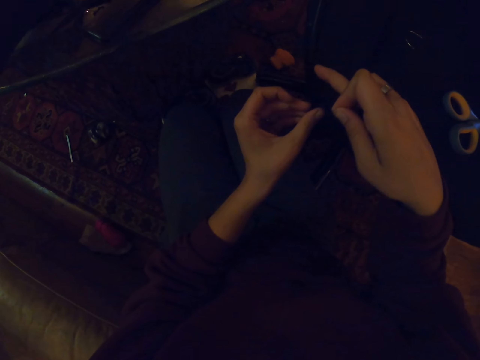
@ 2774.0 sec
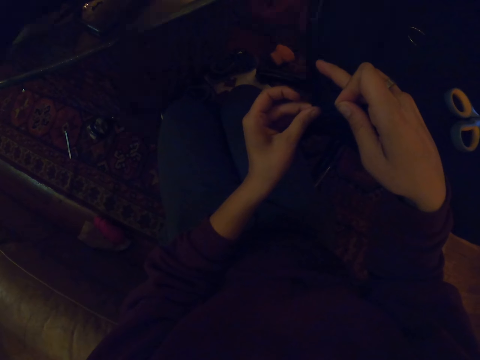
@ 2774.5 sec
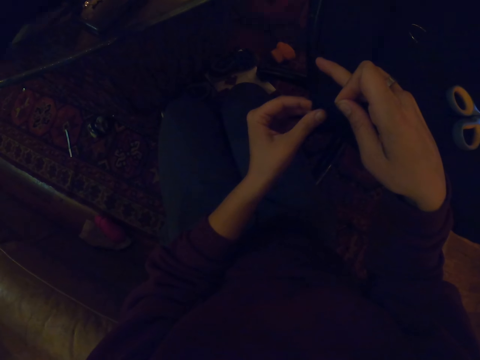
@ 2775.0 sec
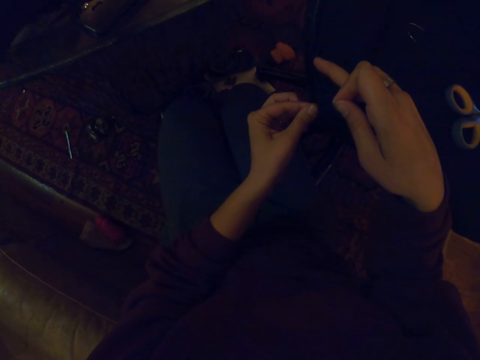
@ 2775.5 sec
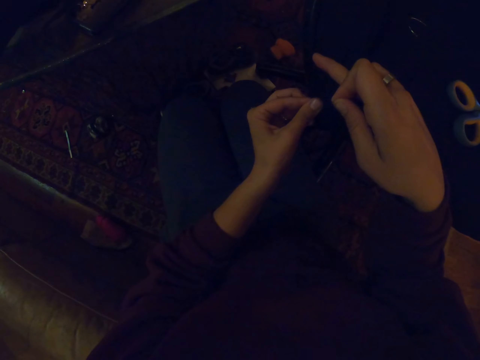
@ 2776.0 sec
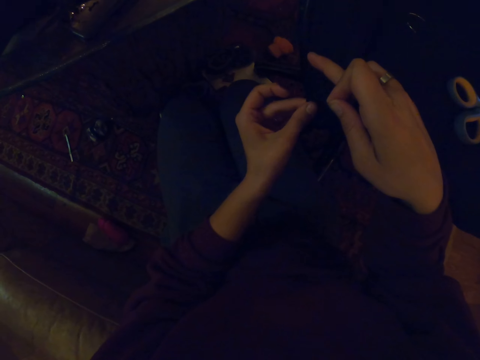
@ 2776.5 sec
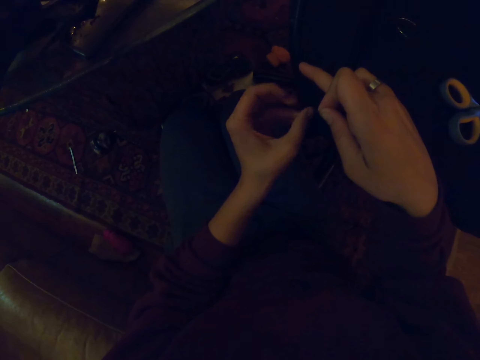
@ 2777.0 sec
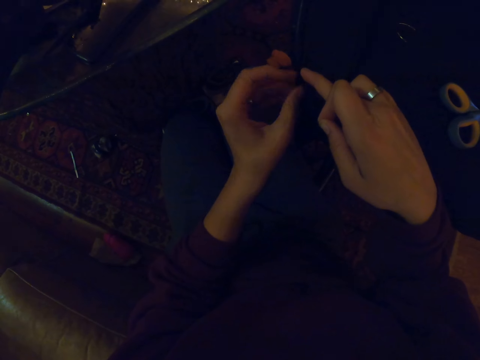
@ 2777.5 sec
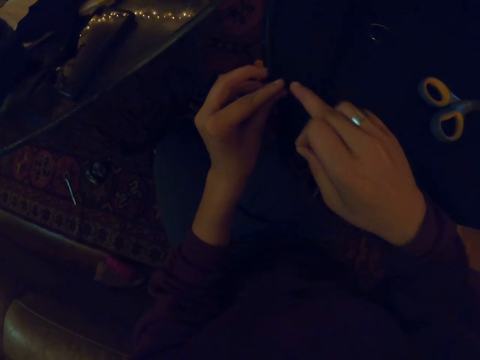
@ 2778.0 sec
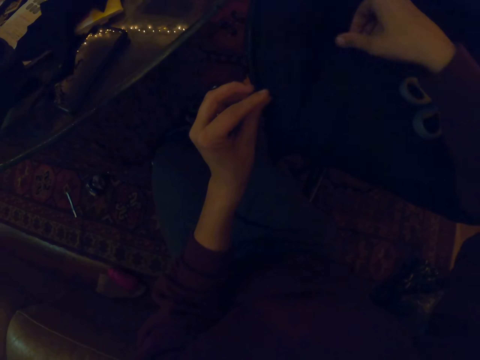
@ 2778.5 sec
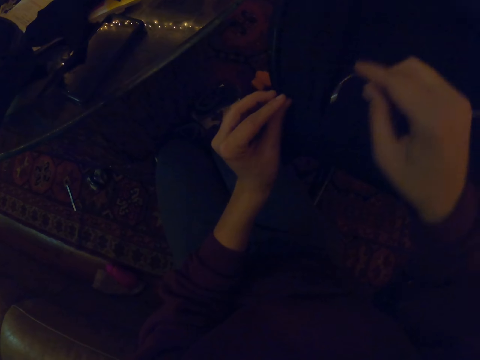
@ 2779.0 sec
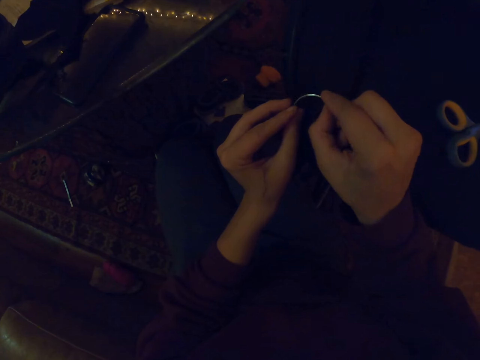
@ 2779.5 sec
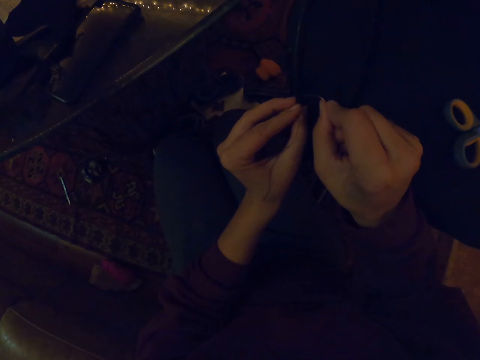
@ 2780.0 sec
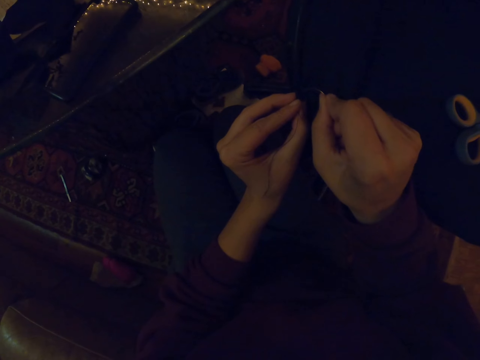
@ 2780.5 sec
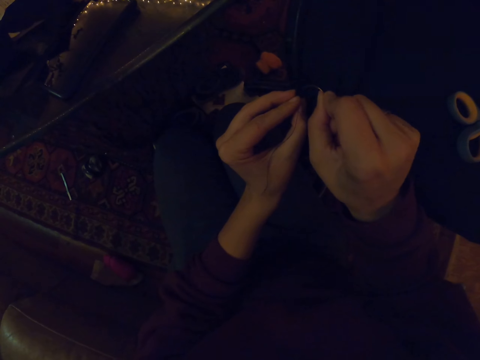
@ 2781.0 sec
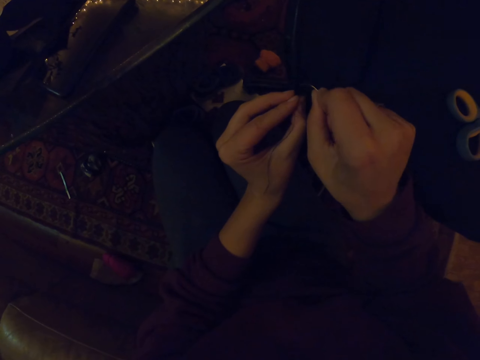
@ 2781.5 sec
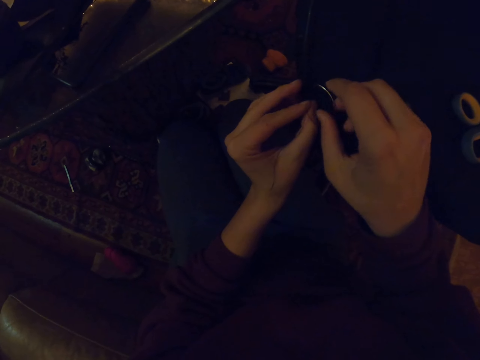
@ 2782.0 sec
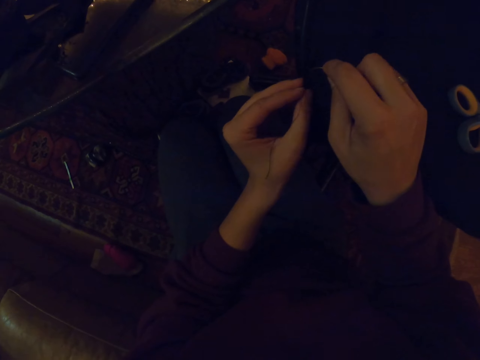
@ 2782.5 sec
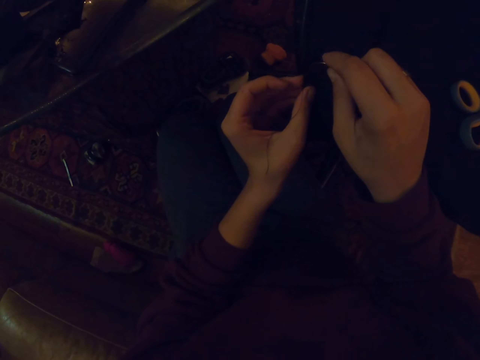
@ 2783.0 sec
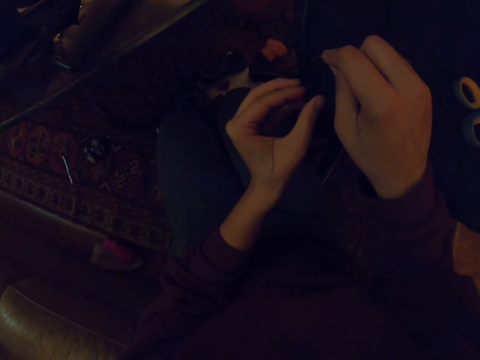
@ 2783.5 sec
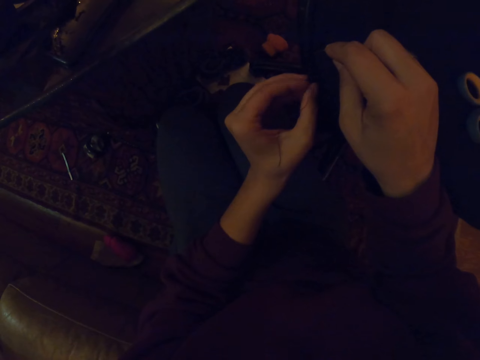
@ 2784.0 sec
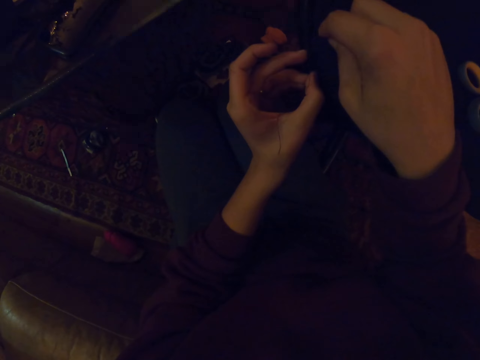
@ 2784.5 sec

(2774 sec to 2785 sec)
The camera wearer picks up the needle. They sew the bag with the needle.

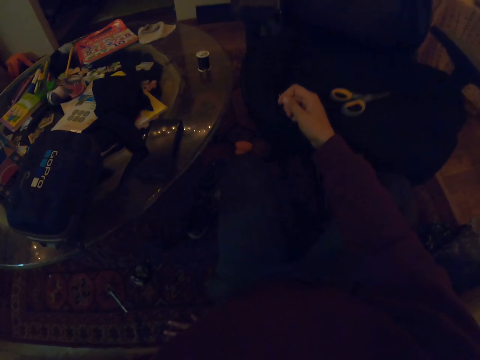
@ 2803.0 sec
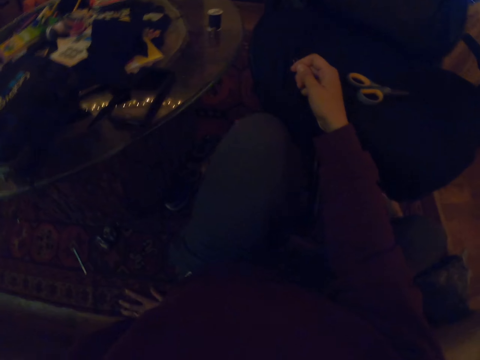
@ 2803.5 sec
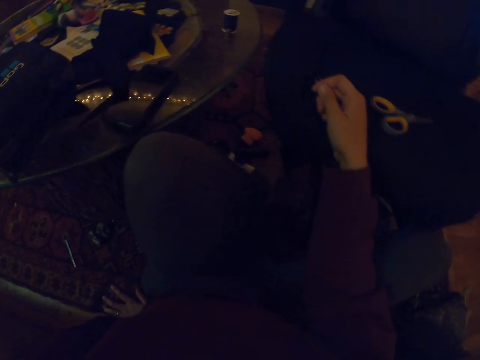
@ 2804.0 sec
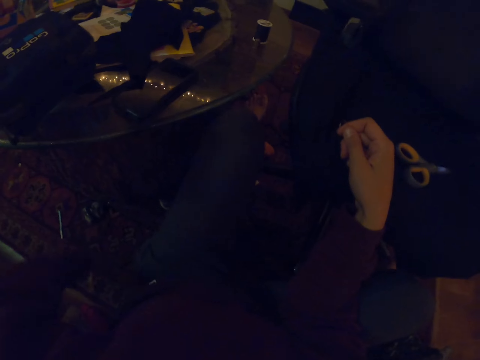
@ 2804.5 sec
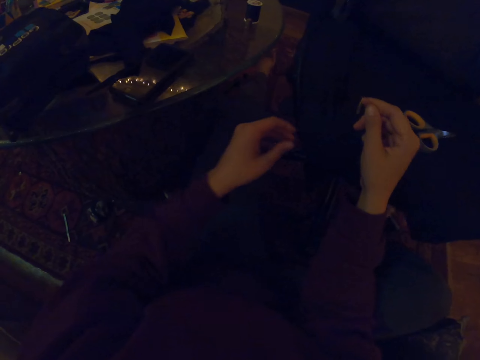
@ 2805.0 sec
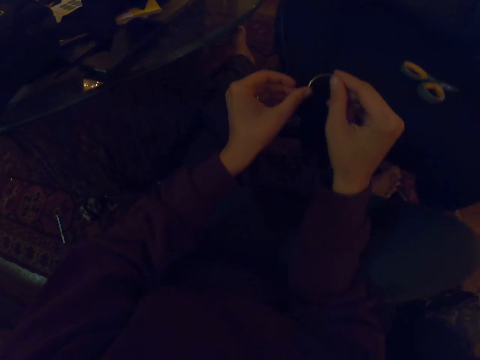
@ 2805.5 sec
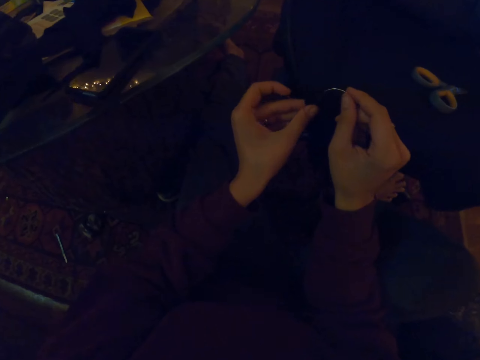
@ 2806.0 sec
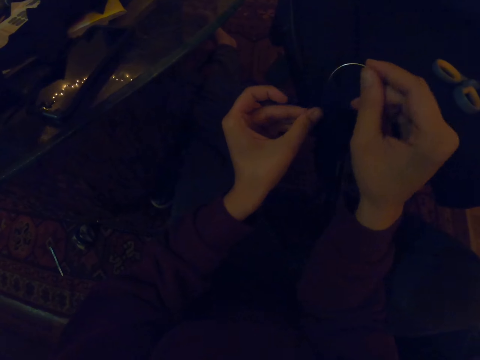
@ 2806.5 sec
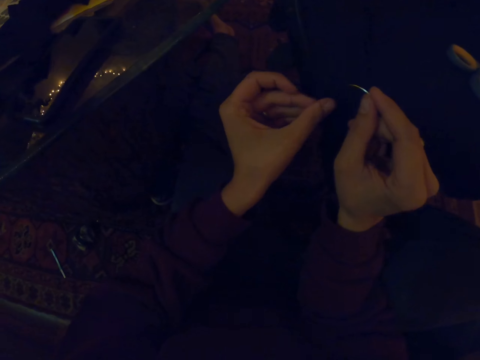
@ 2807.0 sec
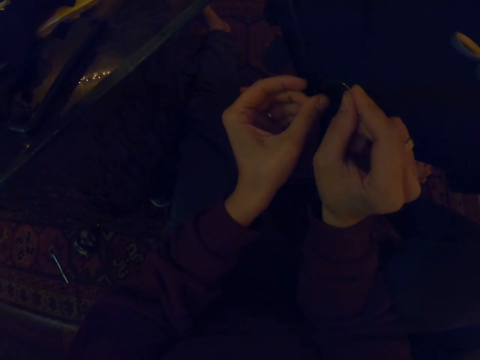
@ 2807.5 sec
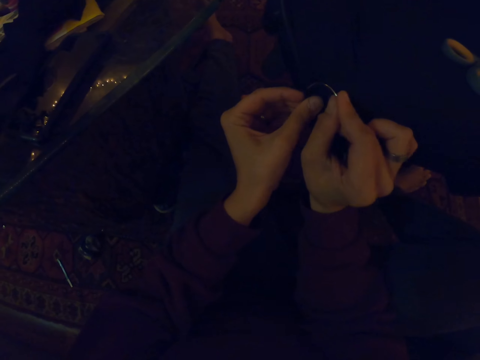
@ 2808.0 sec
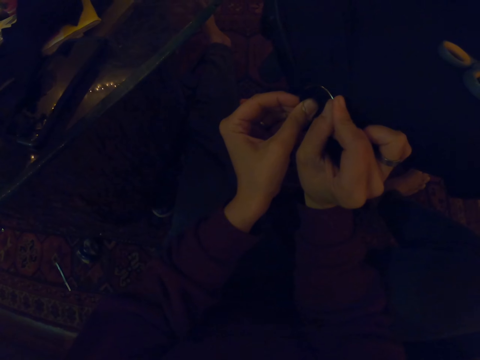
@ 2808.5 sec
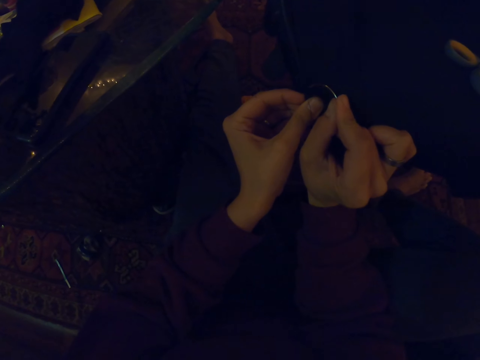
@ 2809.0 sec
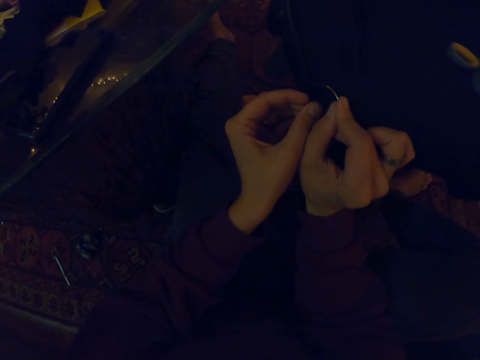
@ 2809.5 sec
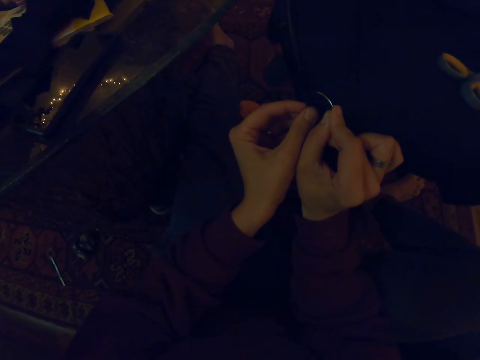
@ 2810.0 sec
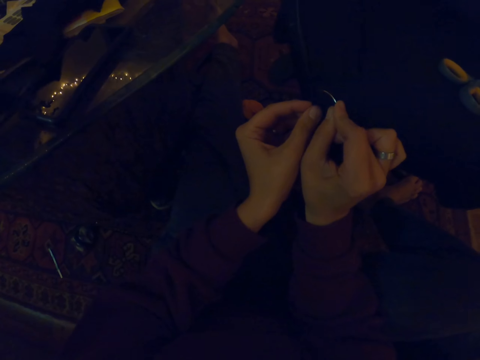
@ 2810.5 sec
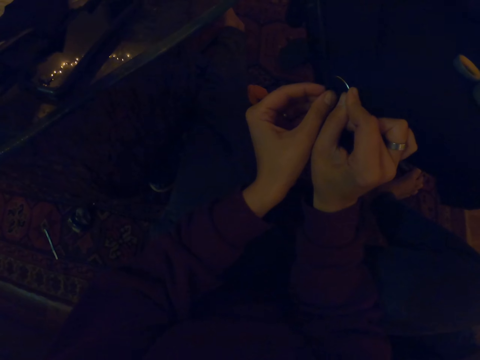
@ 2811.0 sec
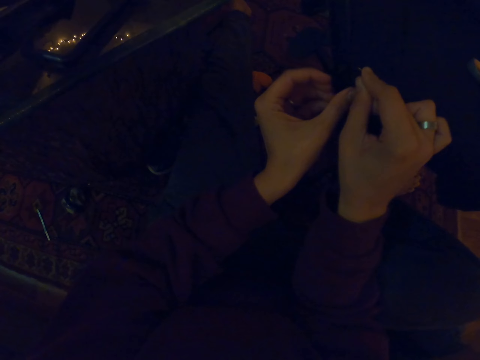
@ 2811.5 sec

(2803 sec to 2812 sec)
The camera wearer looks around. They sew the bag with the needle.

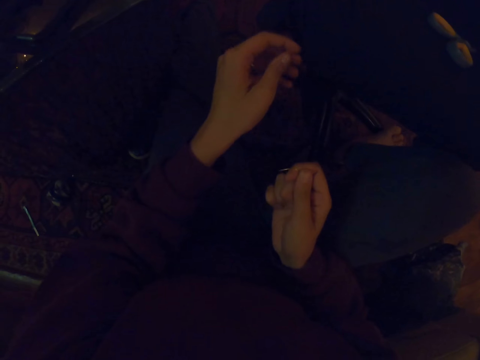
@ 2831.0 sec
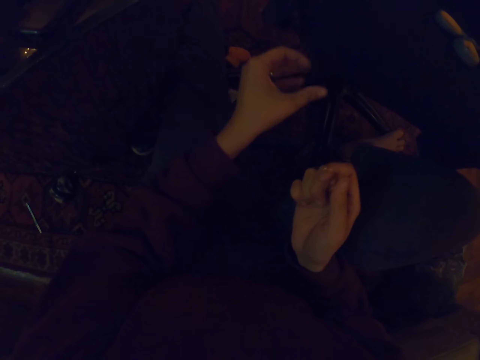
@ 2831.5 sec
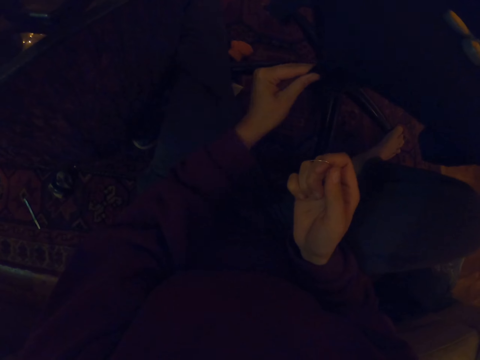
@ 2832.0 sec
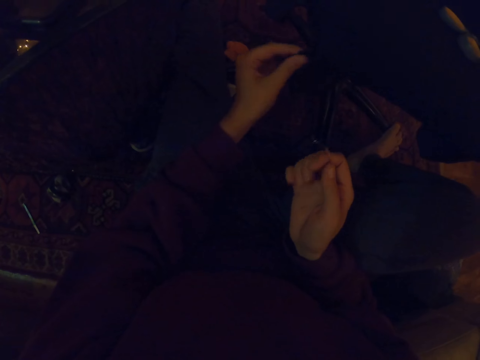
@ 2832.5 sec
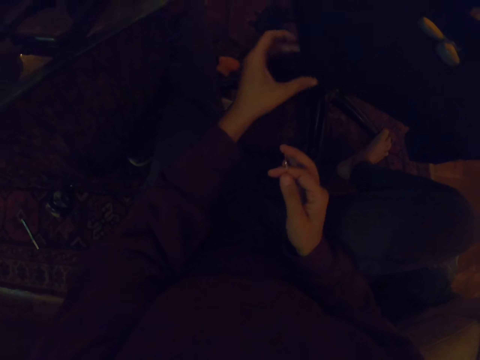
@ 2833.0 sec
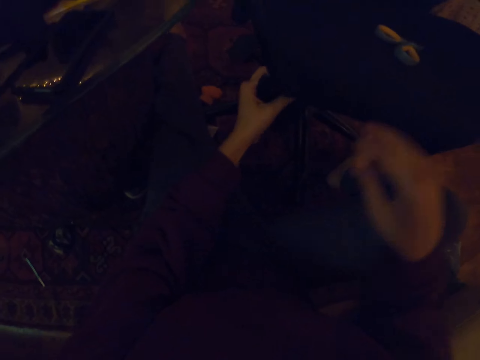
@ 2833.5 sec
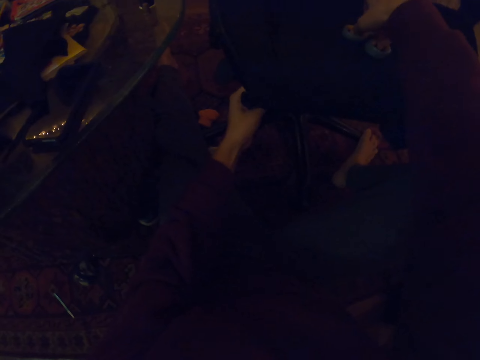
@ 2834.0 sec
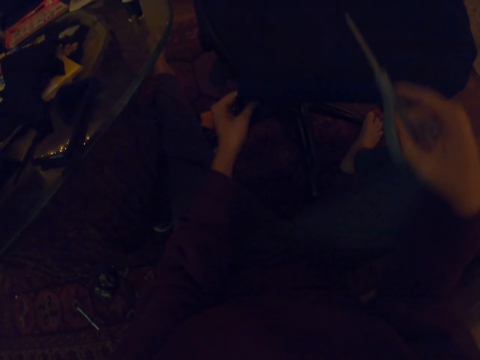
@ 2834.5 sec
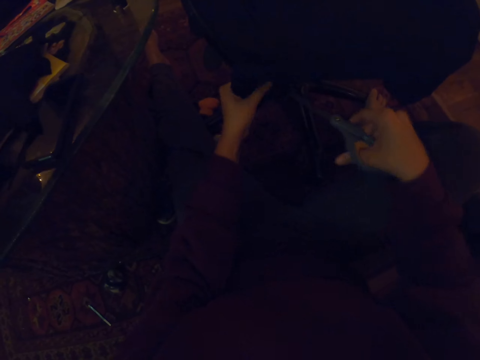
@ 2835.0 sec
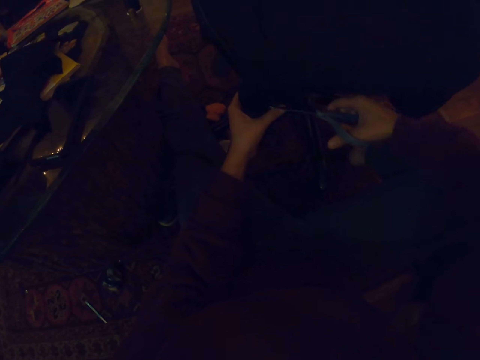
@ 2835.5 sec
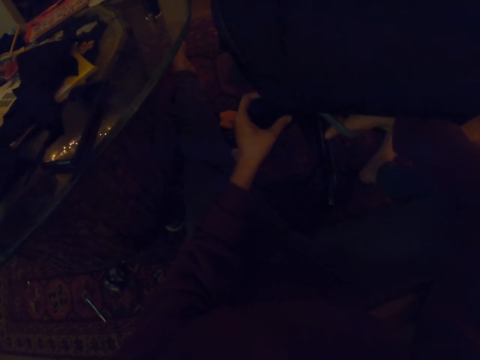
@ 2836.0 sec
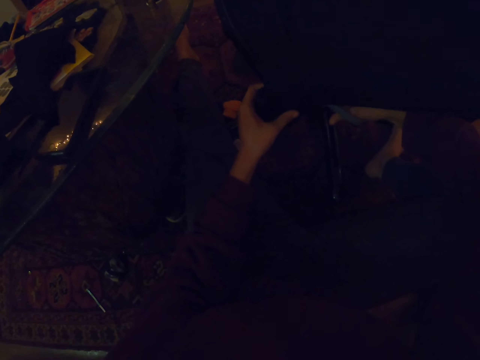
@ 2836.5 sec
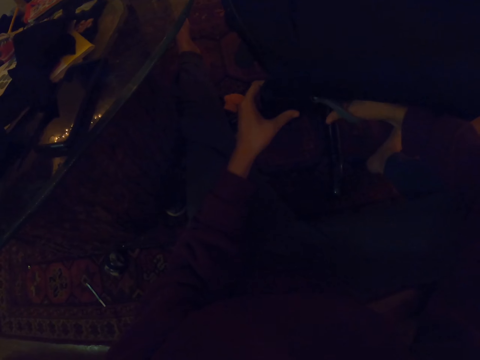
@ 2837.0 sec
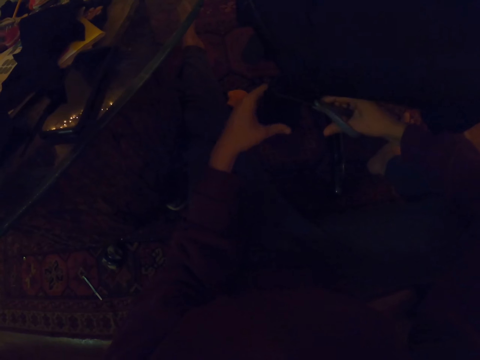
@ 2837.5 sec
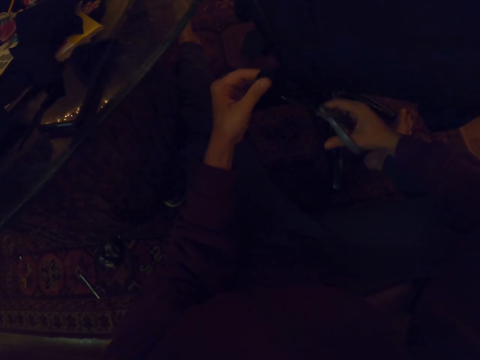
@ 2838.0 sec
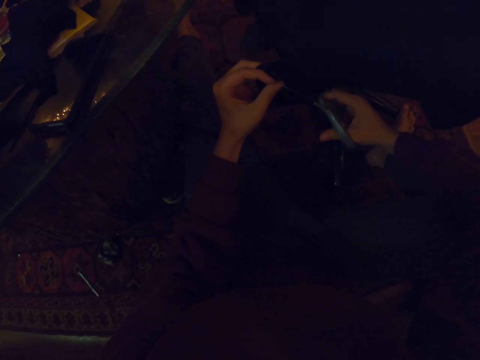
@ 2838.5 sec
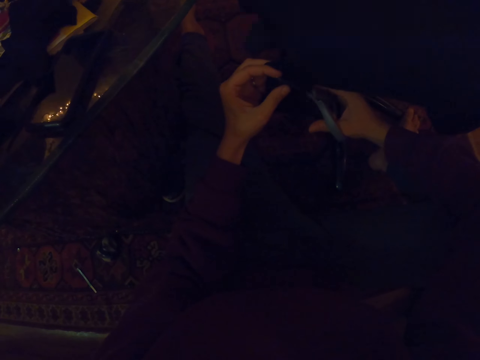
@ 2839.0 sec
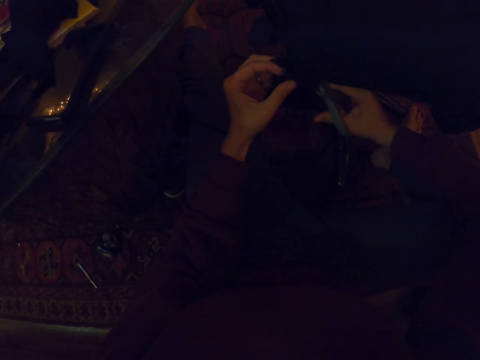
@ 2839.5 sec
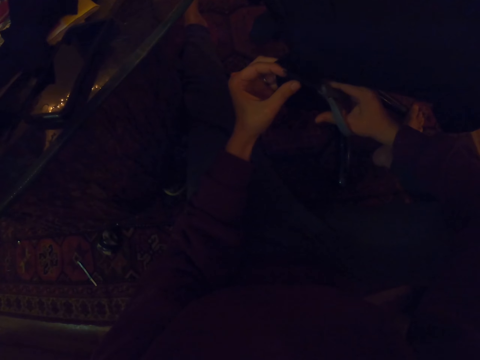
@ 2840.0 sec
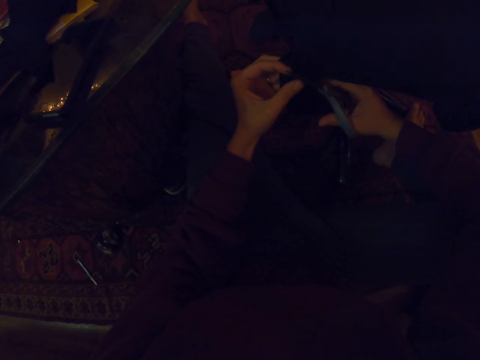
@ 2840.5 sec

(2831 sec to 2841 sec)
The camera wearer touches the bag. They pick up the scissors. They cut the bag with the scissors.
